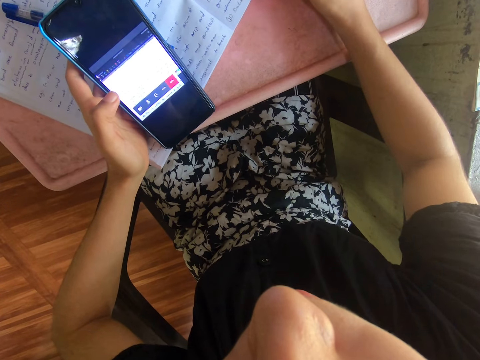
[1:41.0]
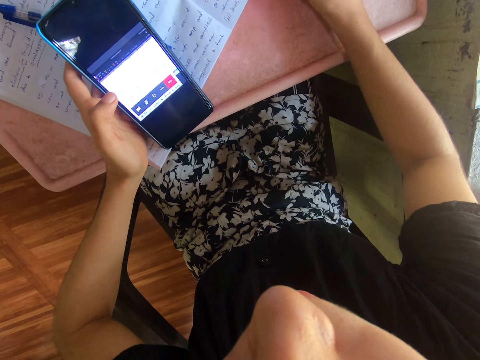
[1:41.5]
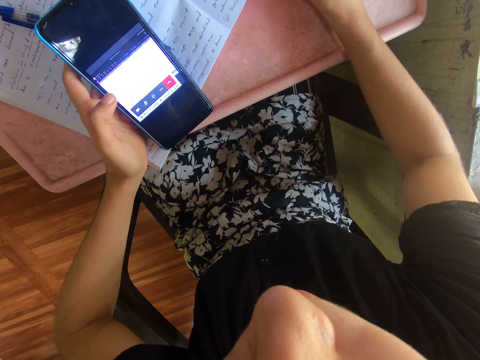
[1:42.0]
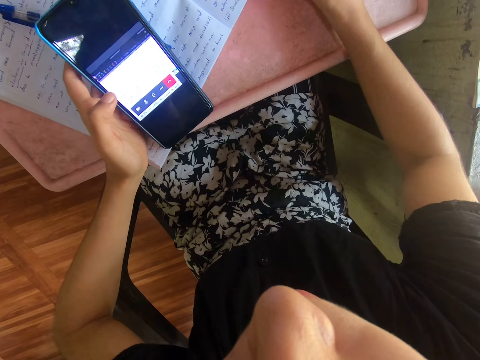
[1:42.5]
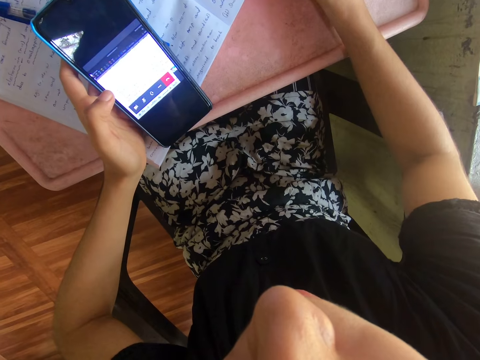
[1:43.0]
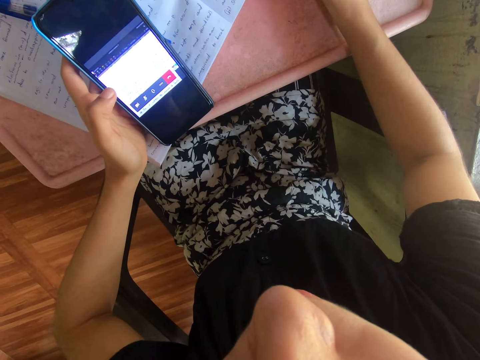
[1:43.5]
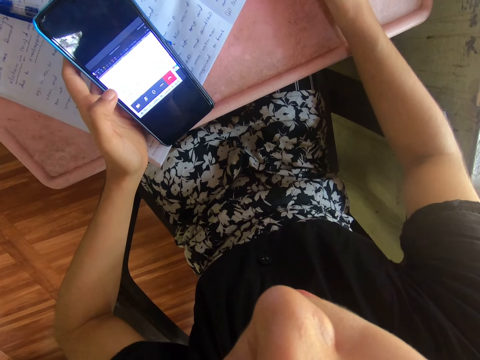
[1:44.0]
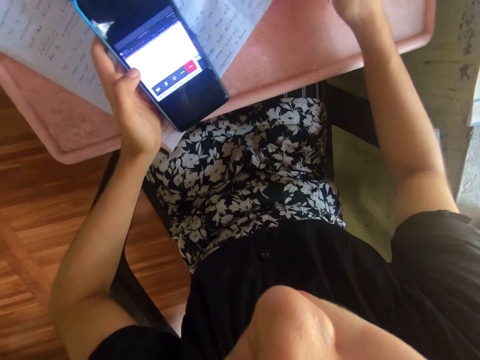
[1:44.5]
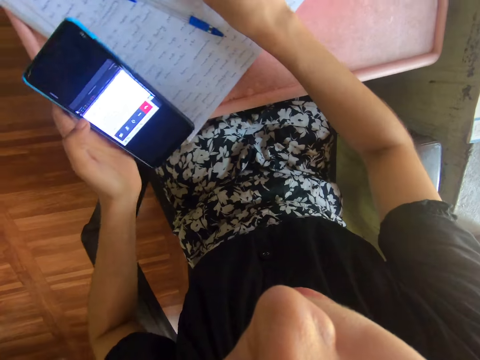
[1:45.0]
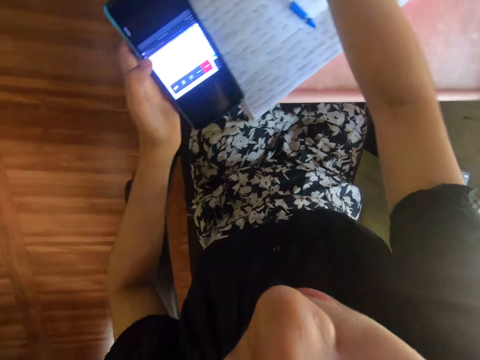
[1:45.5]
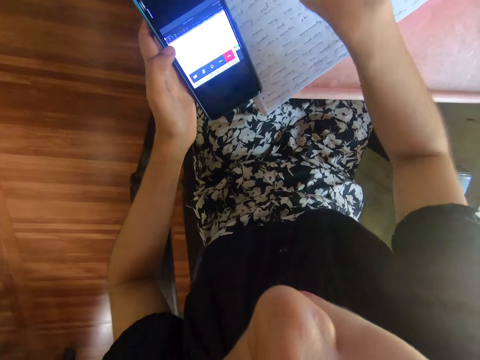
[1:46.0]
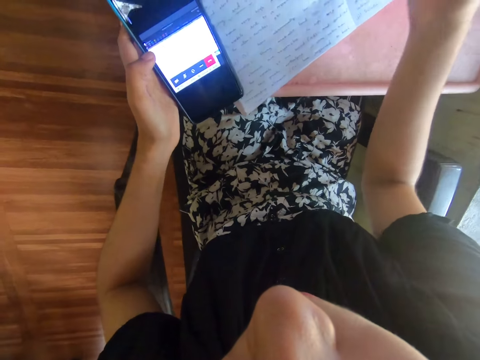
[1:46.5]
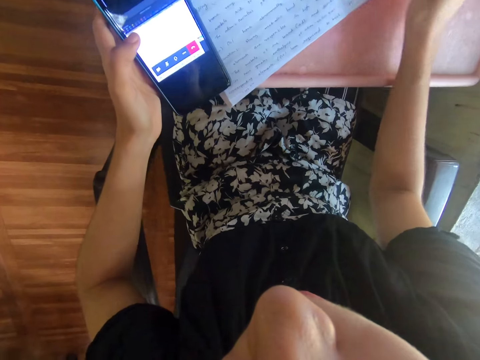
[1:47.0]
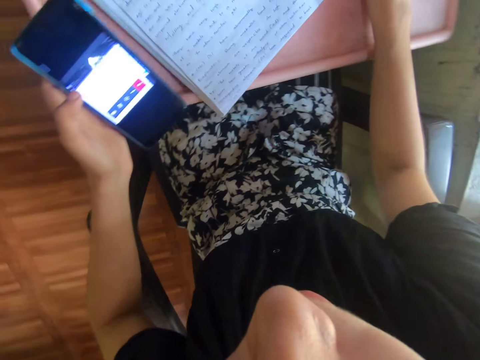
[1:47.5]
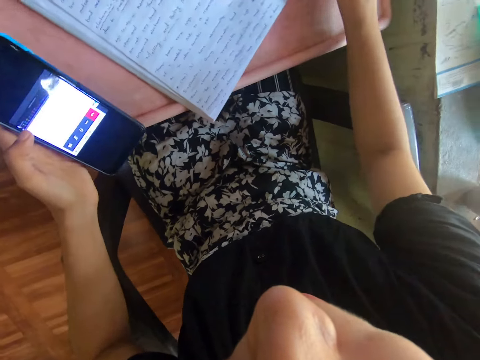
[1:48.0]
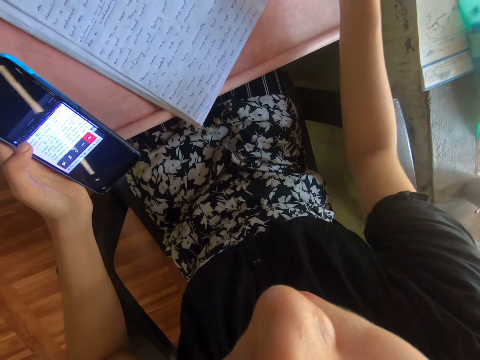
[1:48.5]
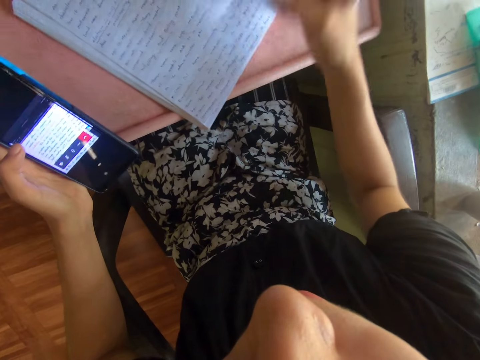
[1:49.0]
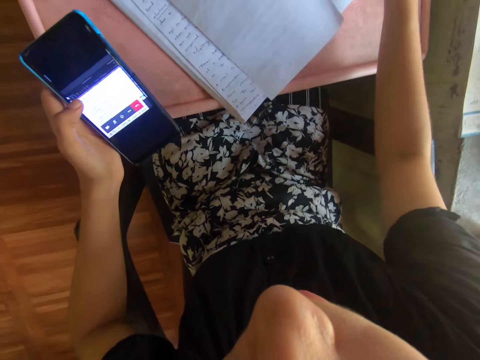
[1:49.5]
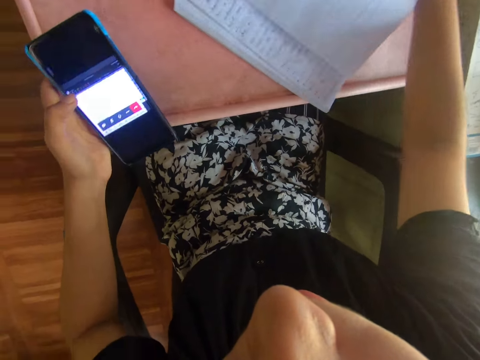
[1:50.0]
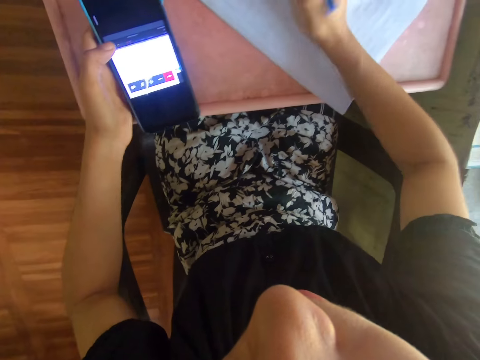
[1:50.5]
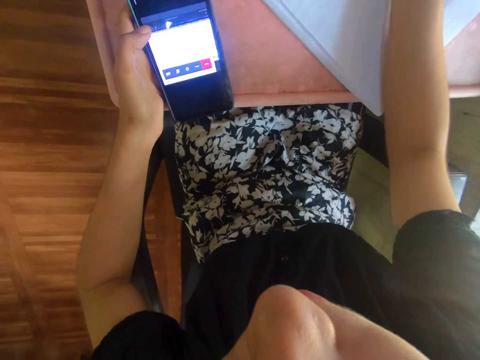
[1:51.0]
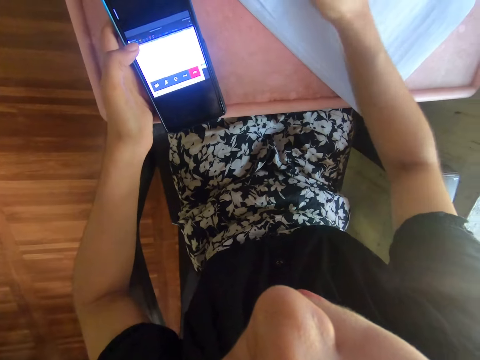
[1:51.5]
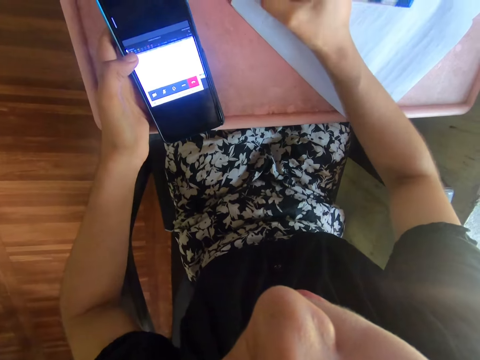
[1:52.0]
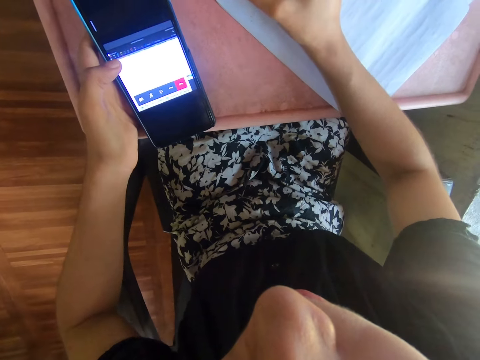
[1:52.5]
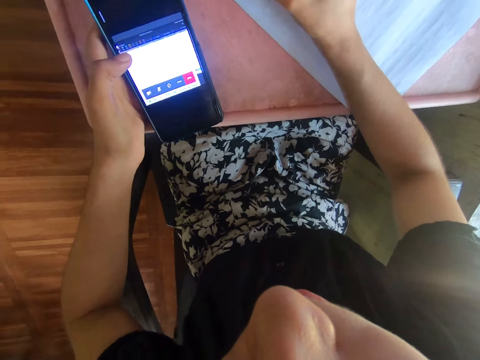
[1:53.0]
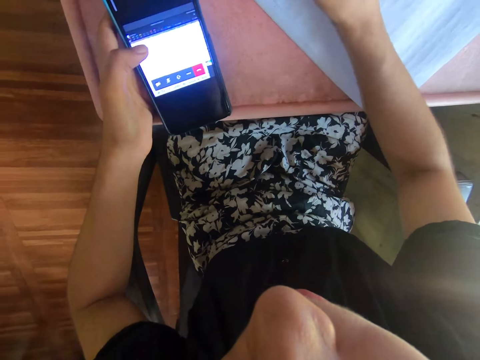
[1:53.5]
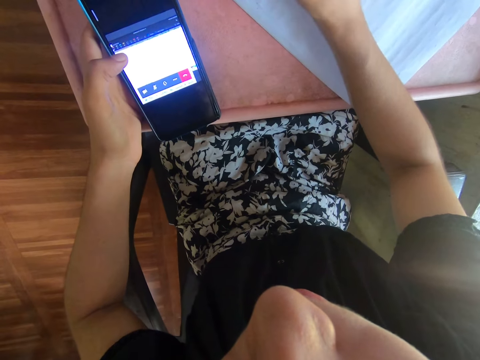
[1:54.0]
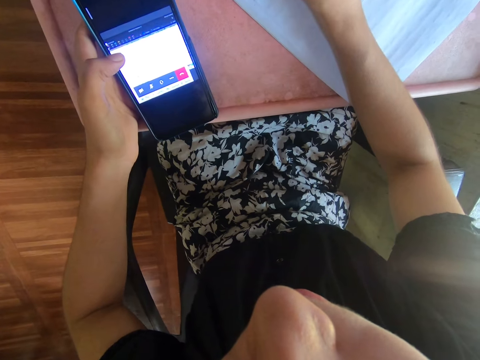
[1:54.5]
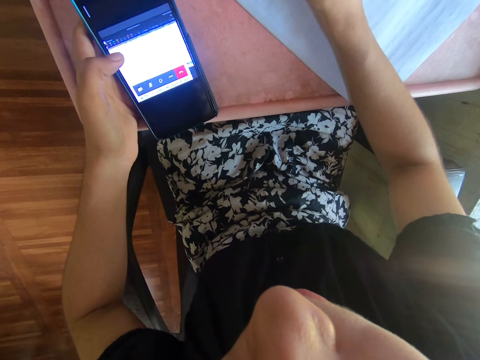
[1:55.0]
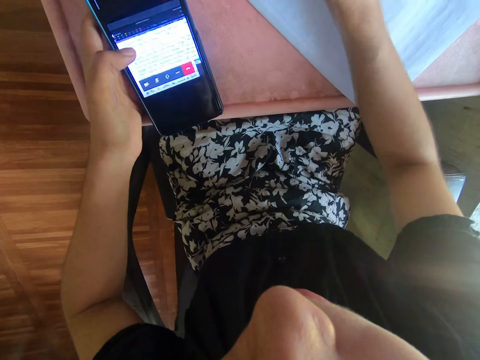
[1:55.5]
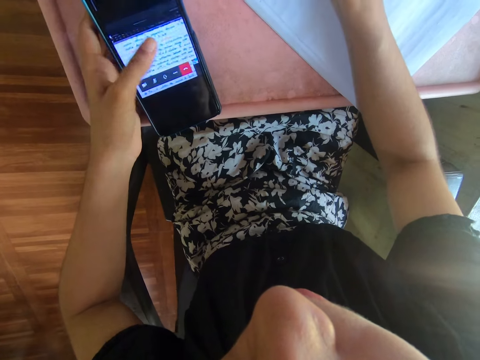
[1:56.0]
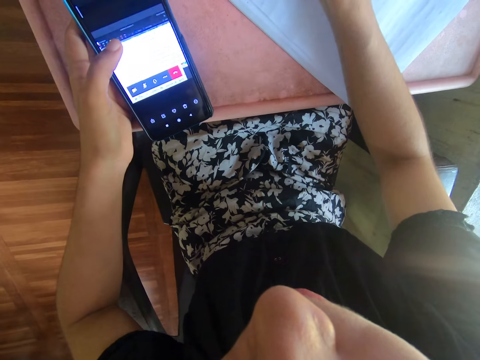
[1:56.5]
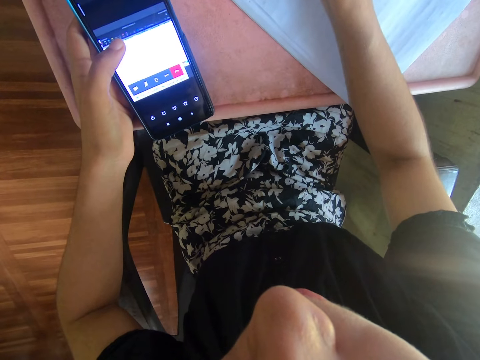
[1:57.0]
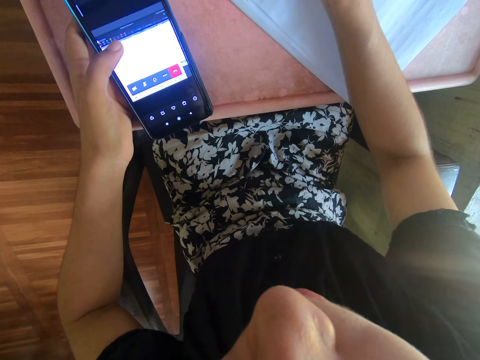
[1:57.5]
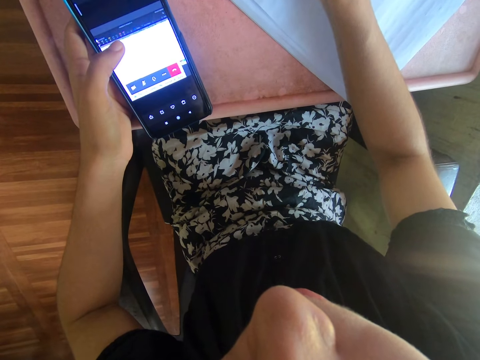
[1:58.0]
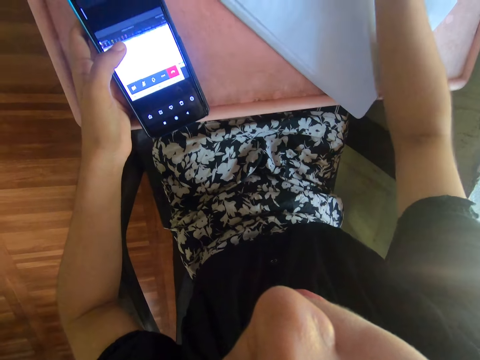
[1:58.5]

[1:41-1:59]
The camera wearer drops the pen. They take the pen. They lift a phone from the book. They adjust the book on the table. They open the book's page. They adjust the book on the table. They write on the book. They dial the phone. They write on the book.

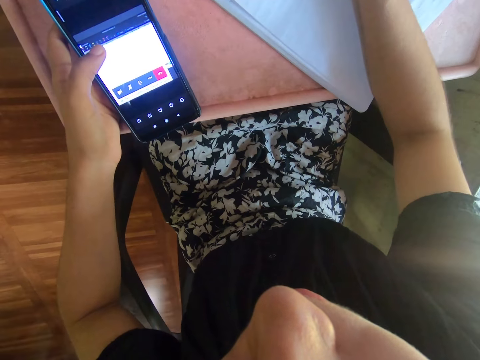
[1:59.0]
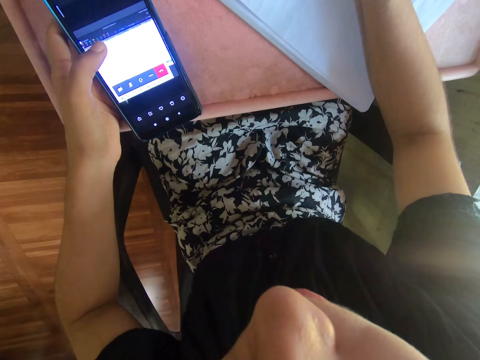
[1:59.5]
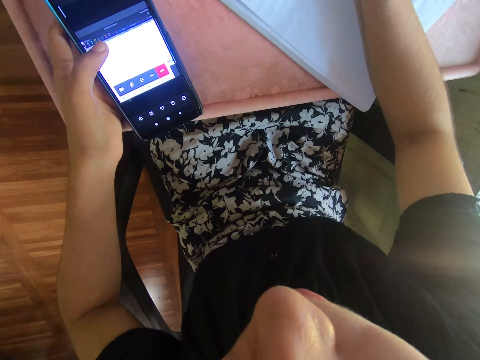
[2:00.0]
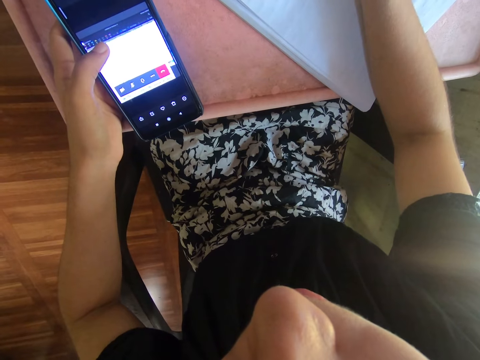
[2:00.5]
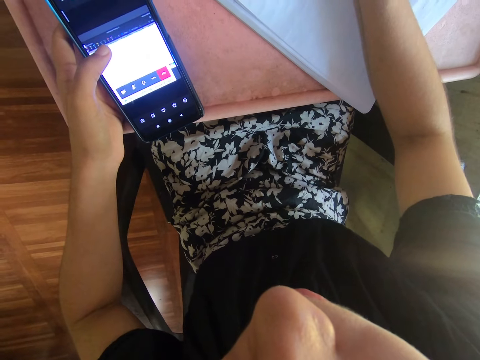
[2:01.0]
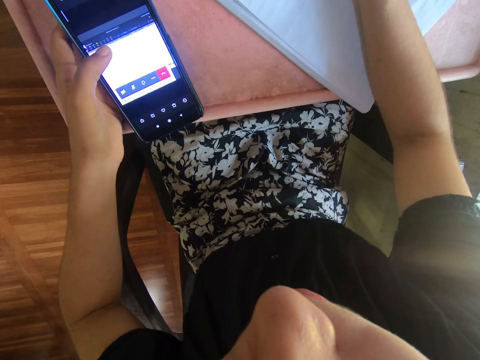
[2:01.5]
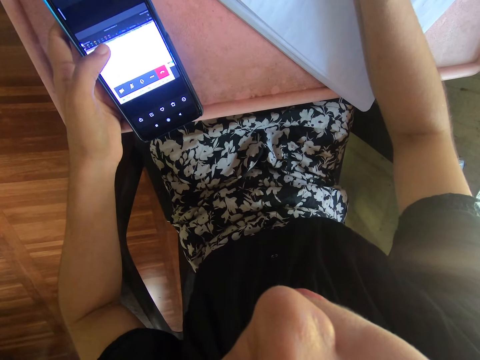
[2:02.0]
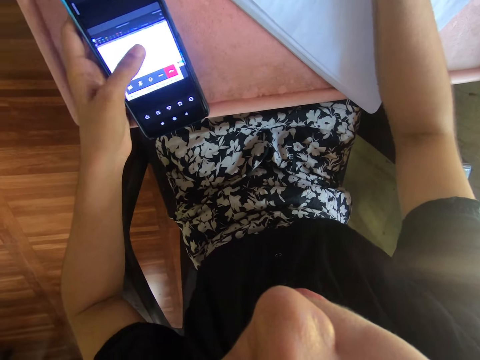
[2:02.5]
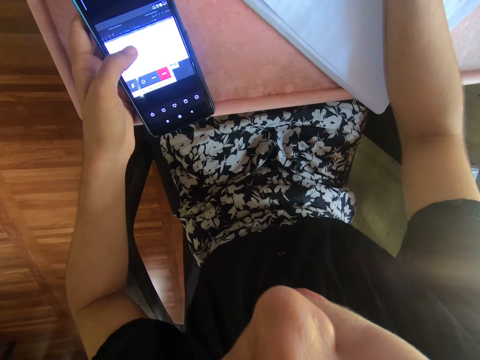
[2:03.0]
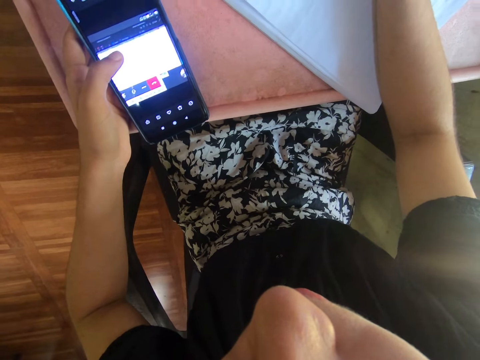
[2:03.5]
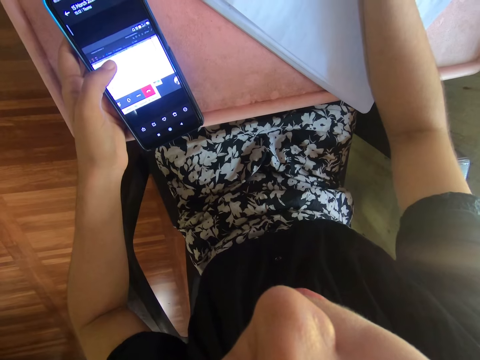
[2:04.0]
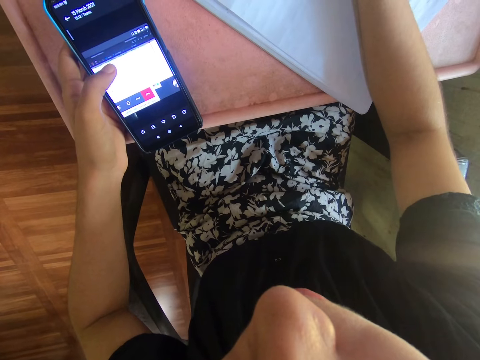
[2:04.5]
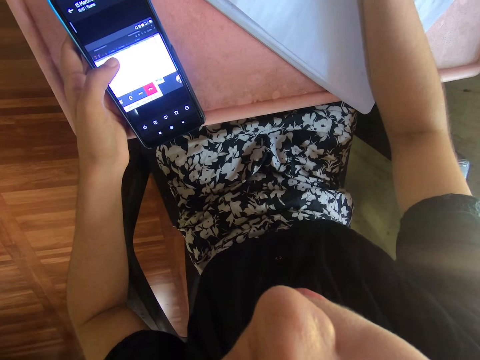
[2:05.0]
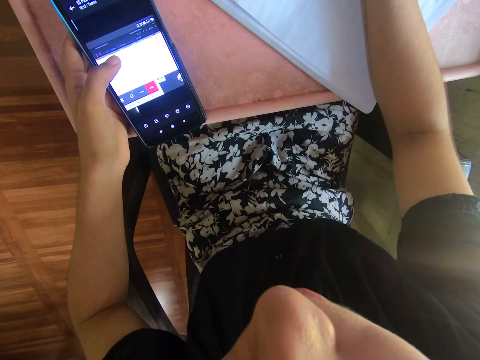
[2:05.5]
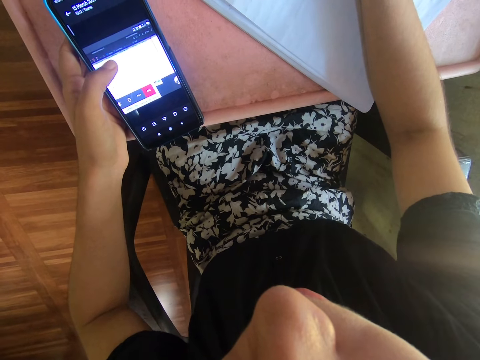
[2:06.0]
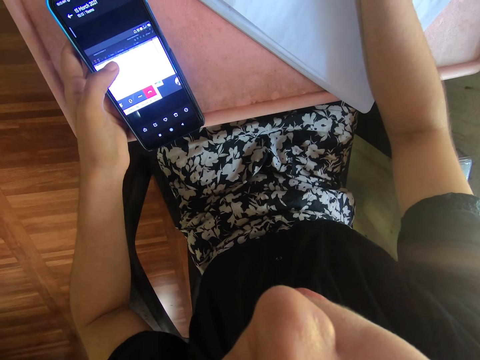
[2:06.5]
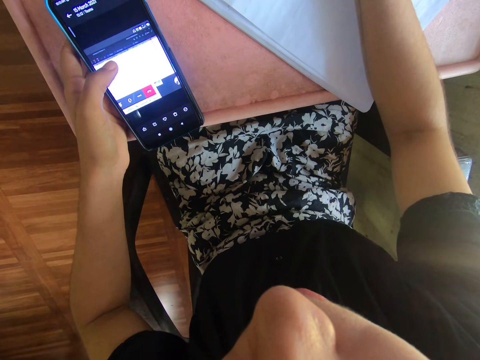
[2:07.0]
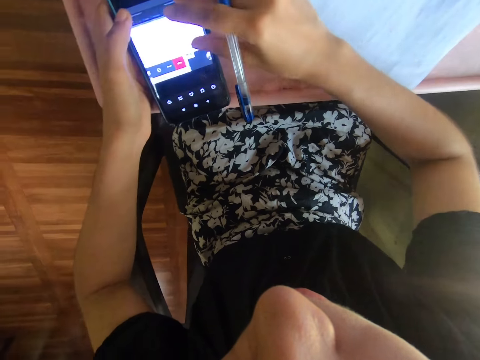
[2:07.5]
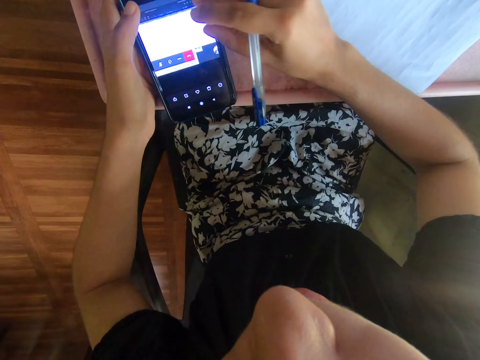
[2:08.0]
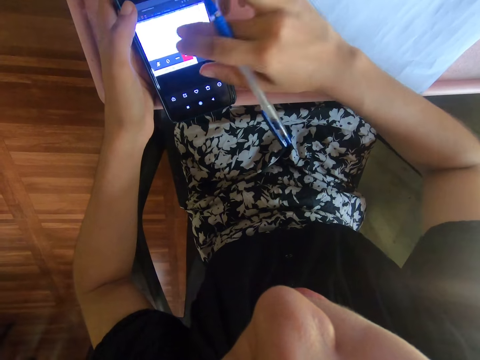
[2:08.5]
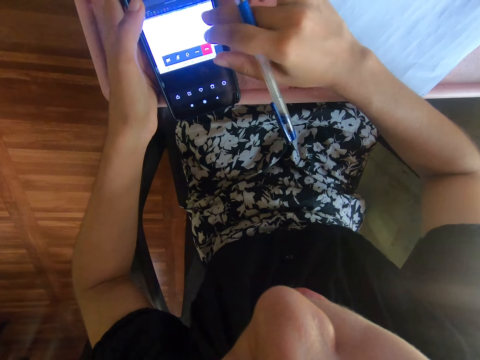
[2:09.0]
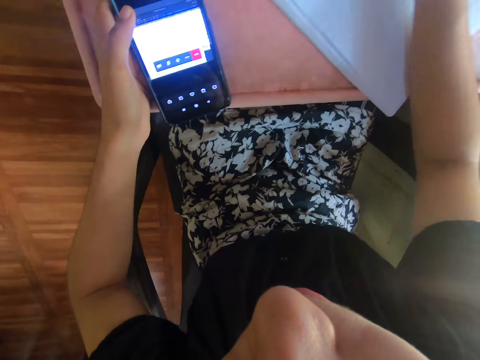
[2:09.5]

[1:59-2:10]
The camera wearer dials the phone. They write on the book. They operate the phone.
